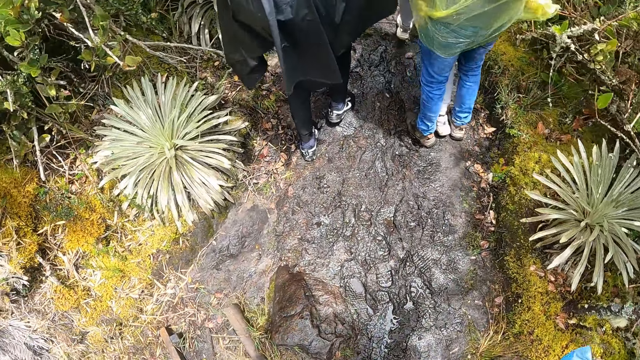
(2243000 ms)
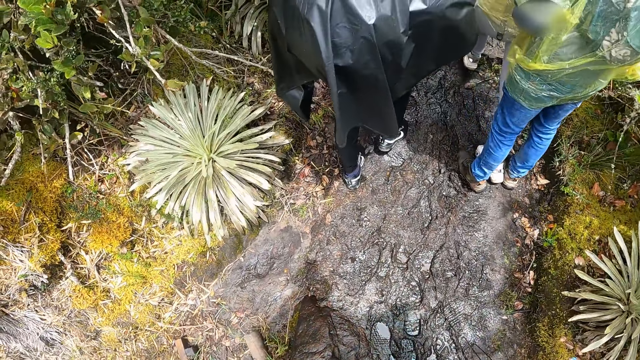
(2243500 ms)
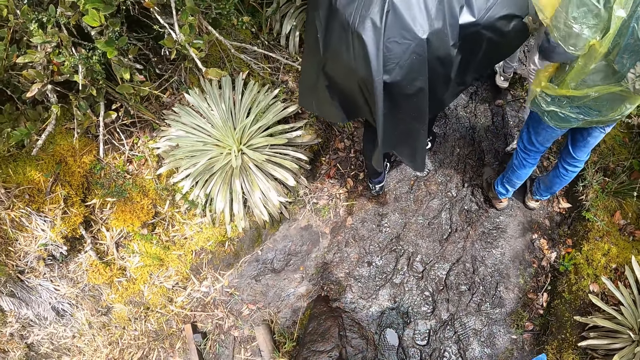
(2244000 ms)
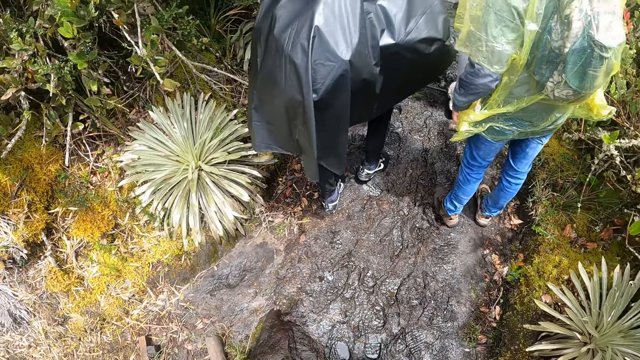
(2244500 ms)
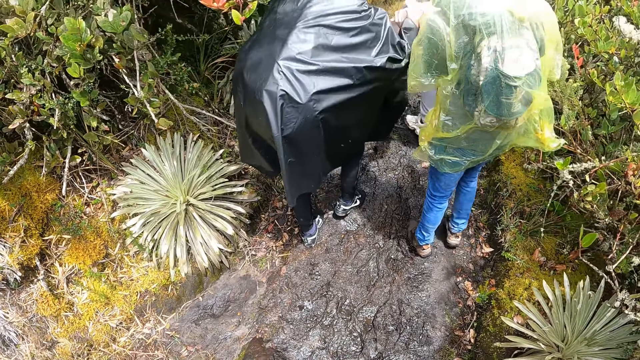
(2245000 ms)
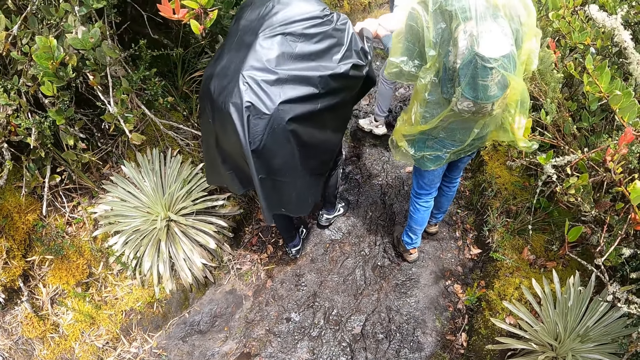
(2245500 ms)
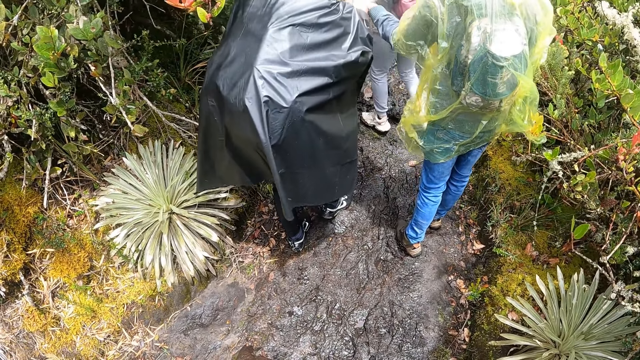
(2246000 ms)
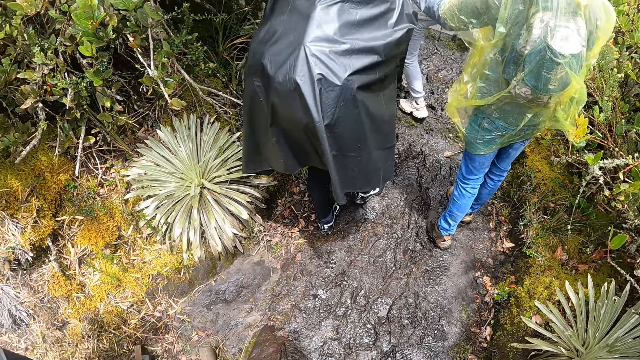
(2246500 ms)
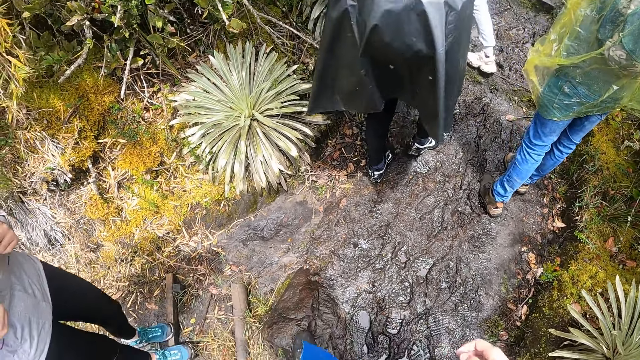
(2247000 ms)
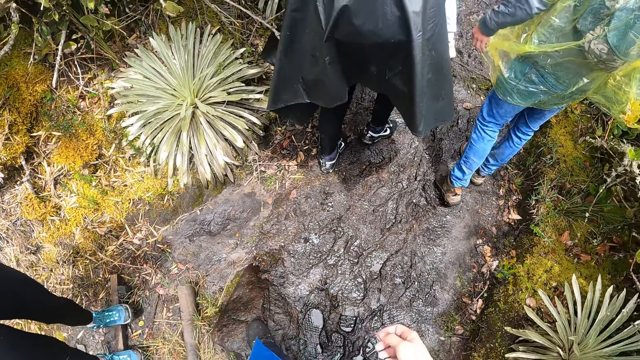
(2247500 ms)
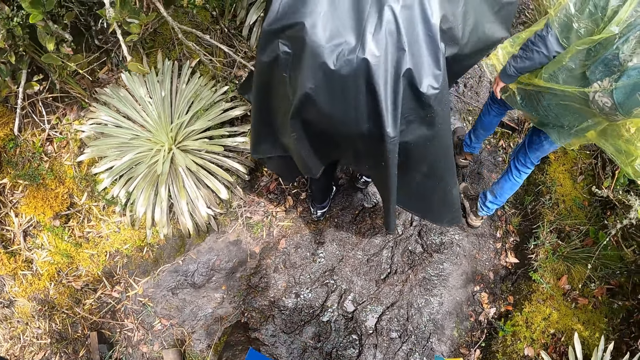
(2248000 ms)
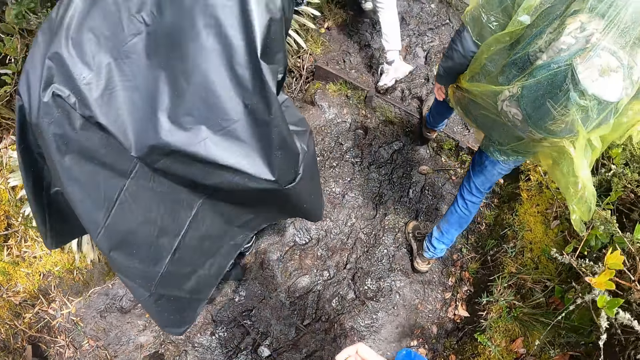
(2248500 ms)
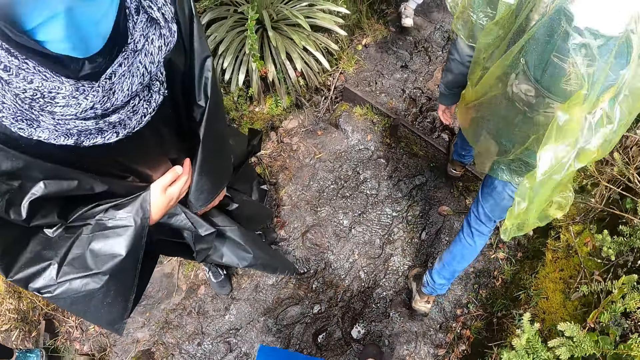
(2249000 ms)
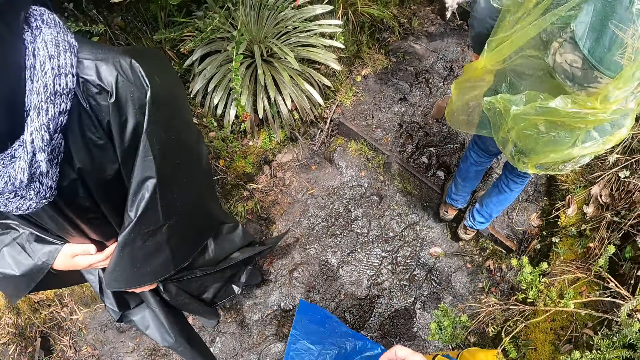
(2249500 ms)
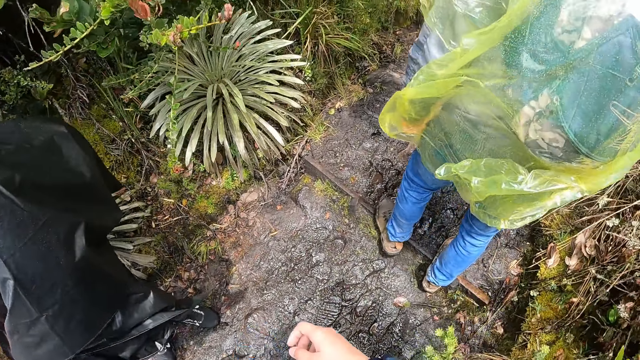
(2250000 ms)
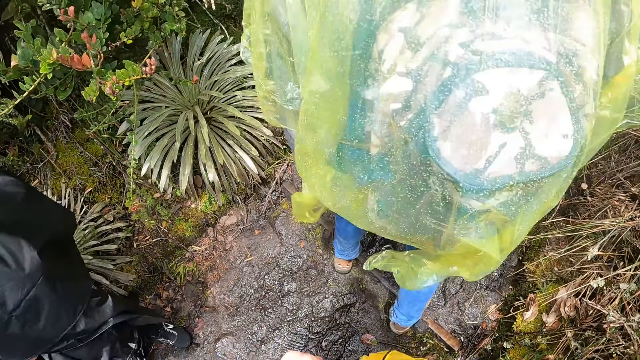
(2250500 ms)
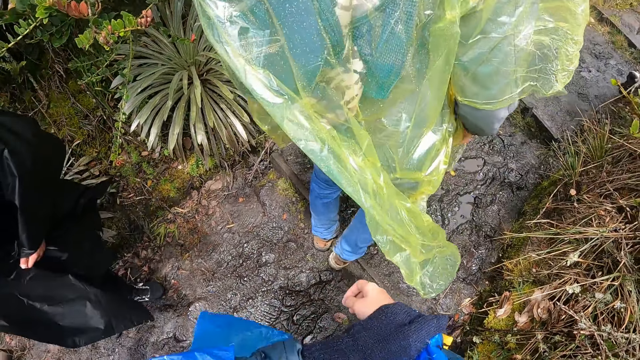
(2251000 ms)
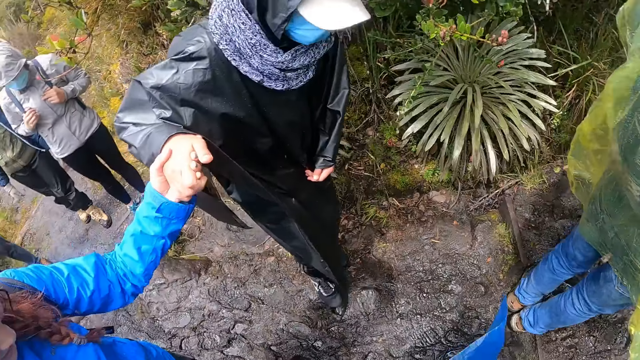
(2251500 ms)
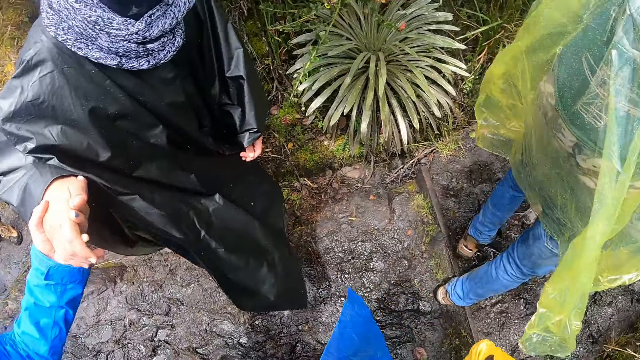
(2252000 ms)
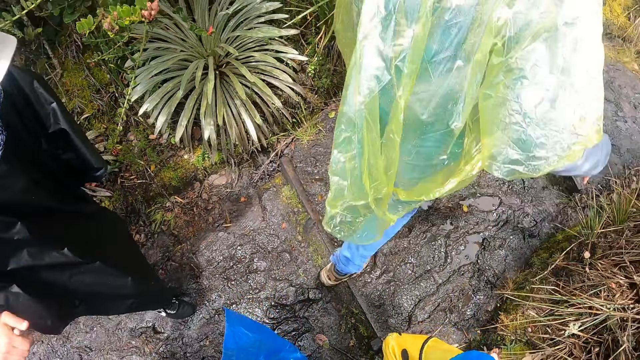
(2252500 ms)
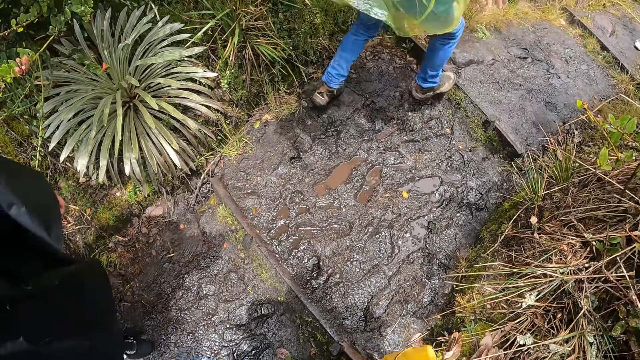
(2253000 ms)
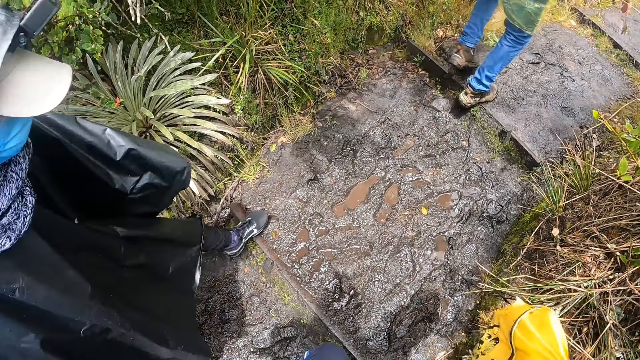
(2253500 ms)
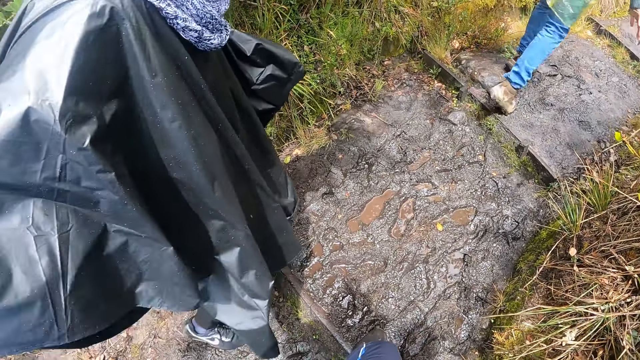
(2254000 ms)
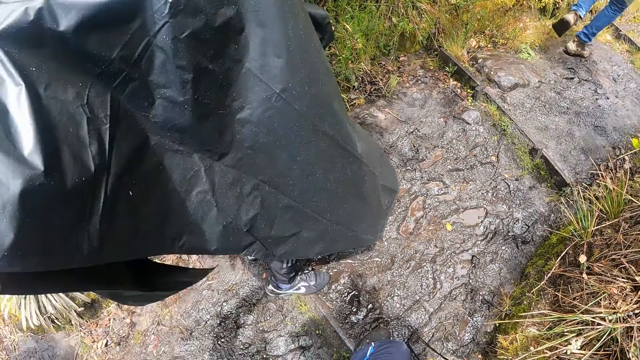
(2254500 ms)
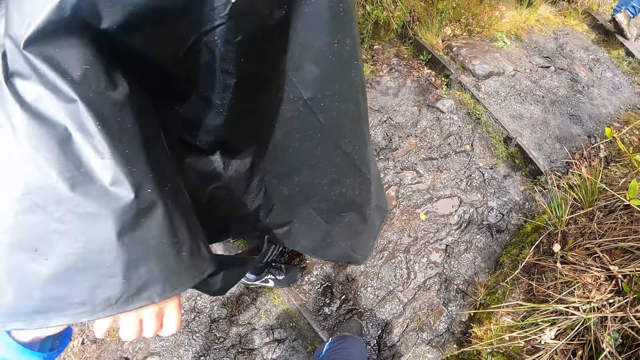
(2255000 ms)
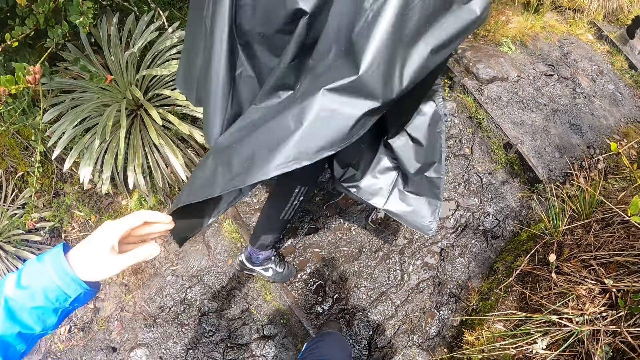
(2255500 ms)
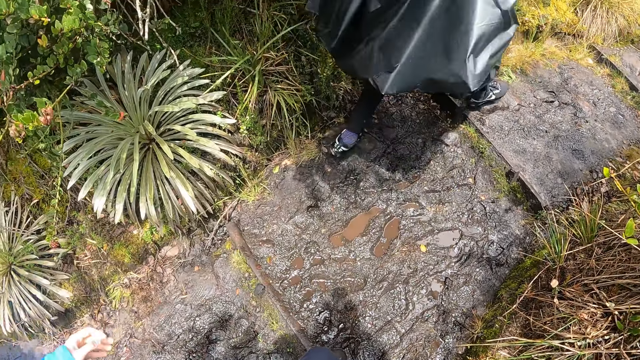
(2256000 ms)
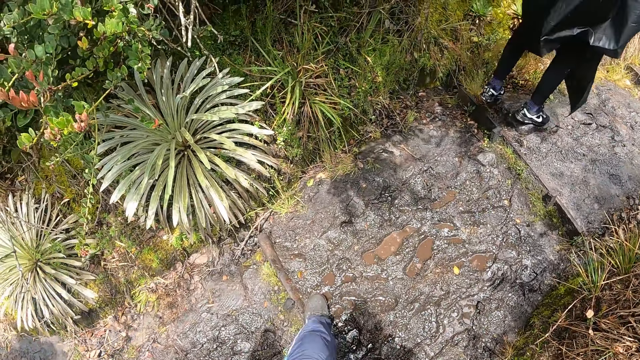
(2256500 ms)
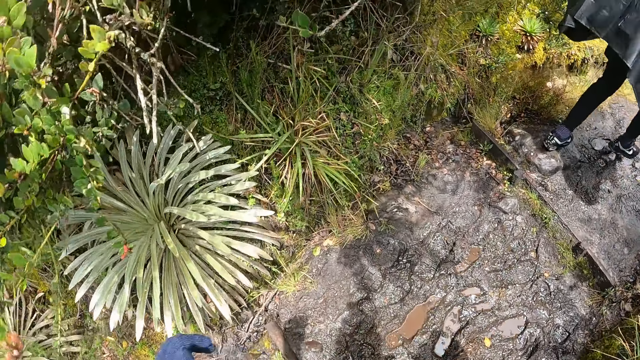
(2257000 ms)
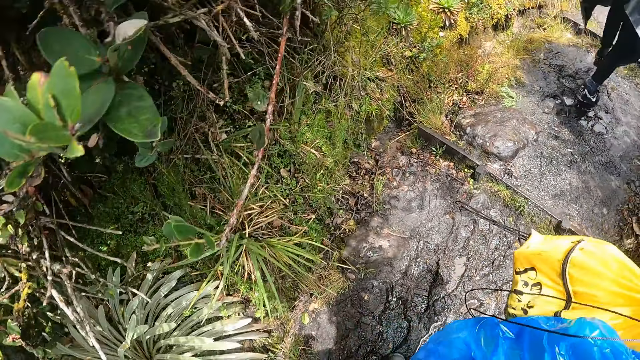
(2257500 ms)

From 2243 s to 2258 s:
A man helps a woman climb up the hill with his right hand. The camera wearer climbs up the hill with a group of people. The man holds his raincoat with his hands. The man helps another woman climb up the hill with his right hand. A third woman jumps up the hill. The man jumps up the hill.

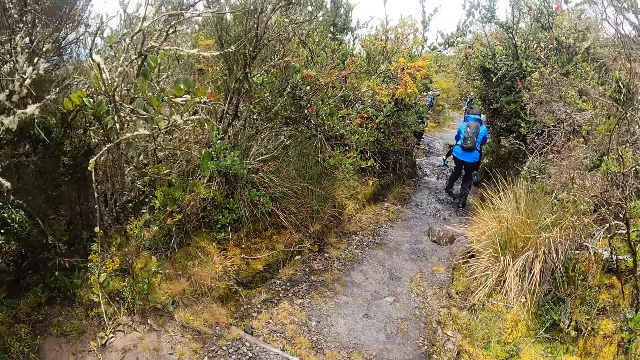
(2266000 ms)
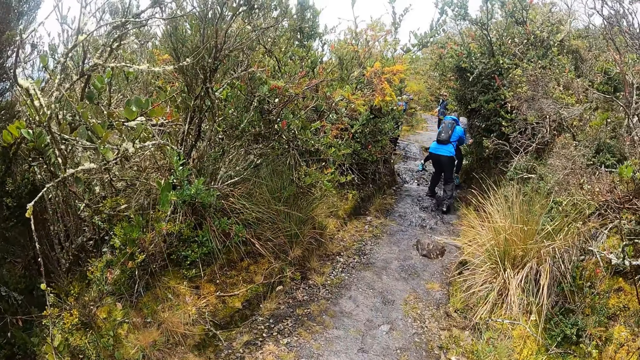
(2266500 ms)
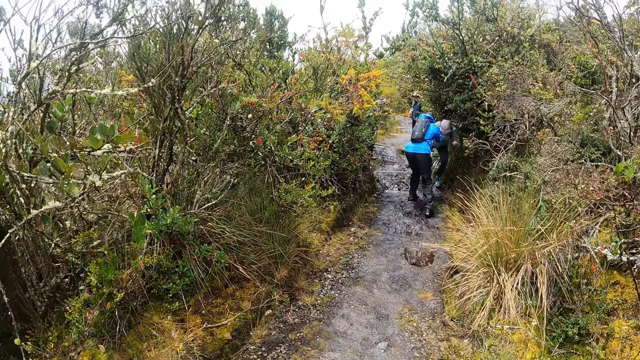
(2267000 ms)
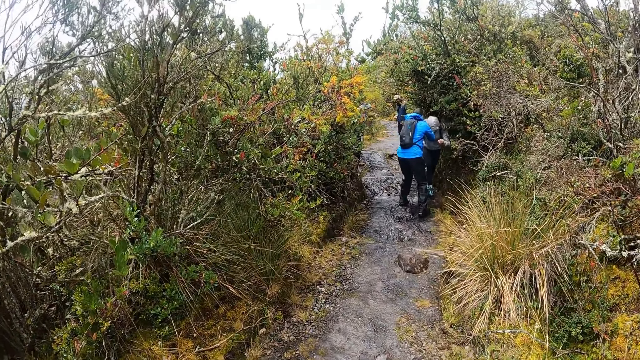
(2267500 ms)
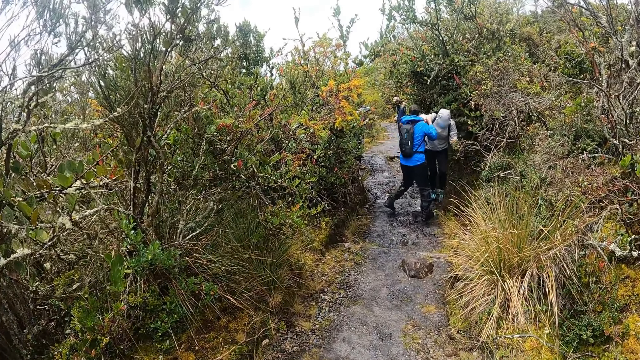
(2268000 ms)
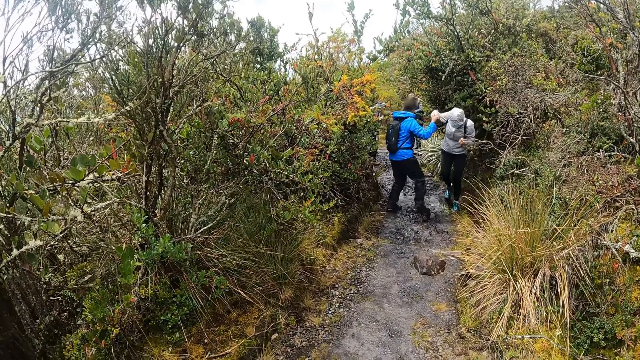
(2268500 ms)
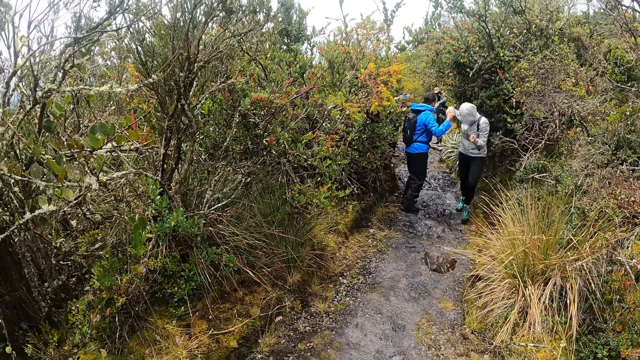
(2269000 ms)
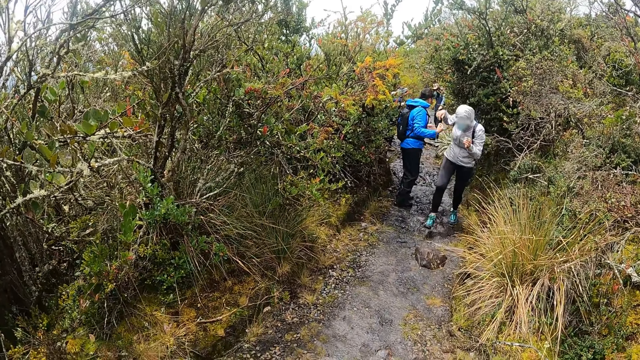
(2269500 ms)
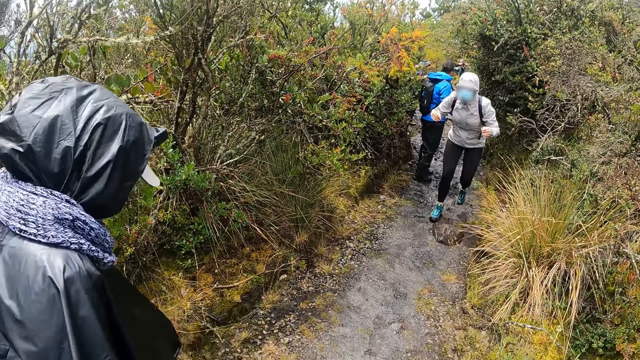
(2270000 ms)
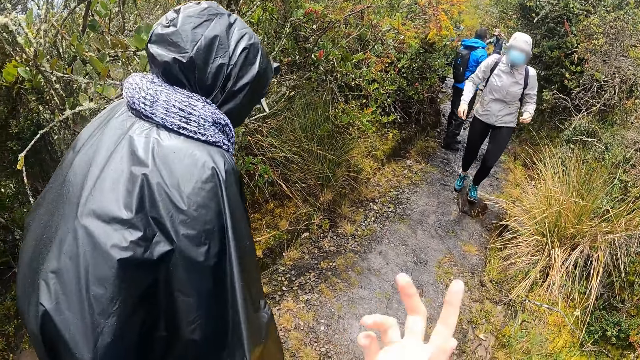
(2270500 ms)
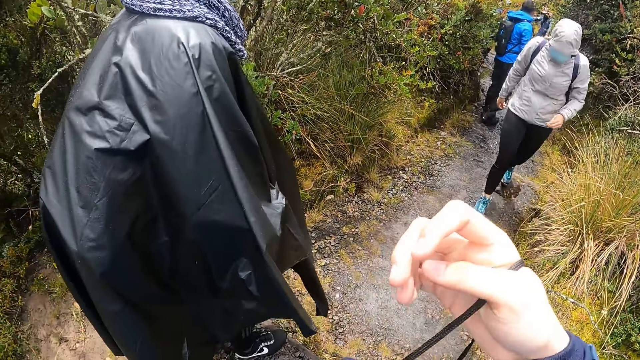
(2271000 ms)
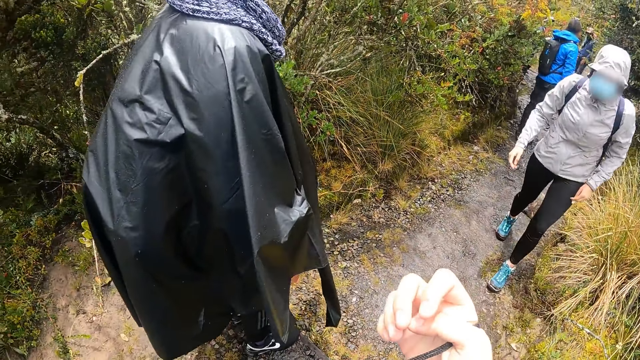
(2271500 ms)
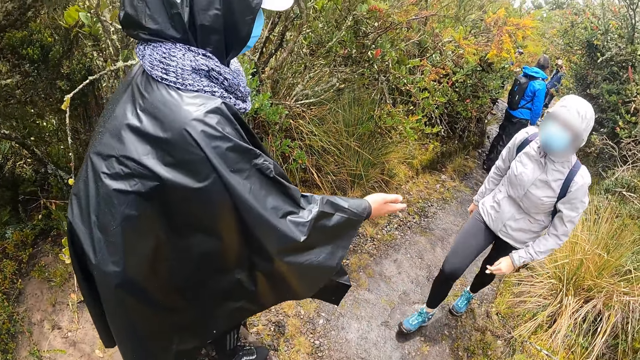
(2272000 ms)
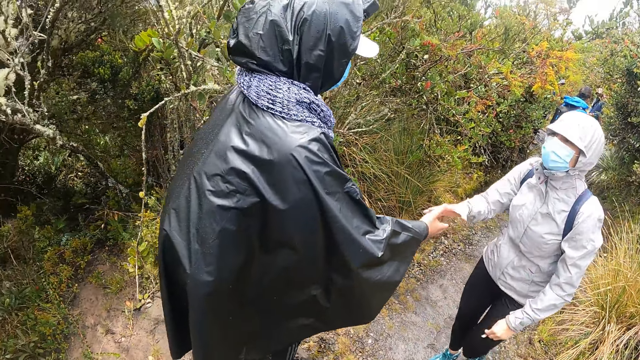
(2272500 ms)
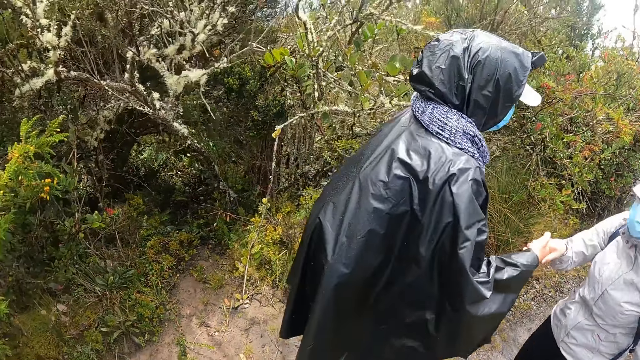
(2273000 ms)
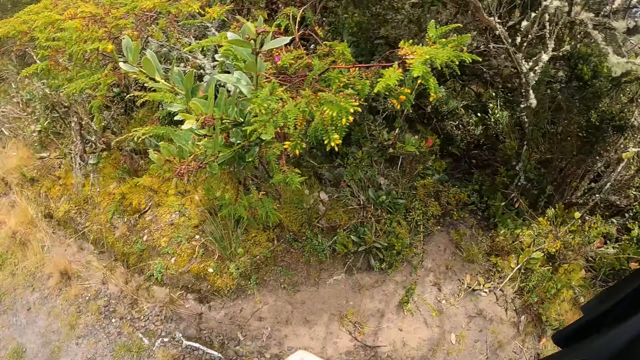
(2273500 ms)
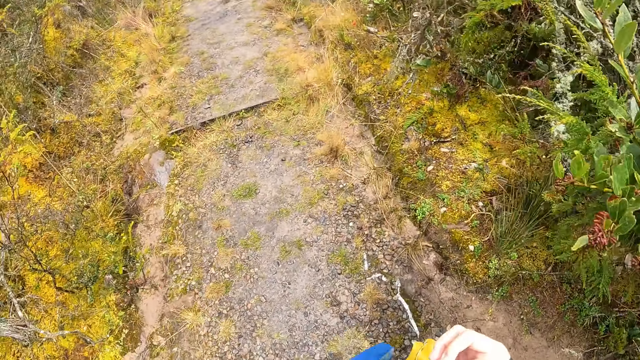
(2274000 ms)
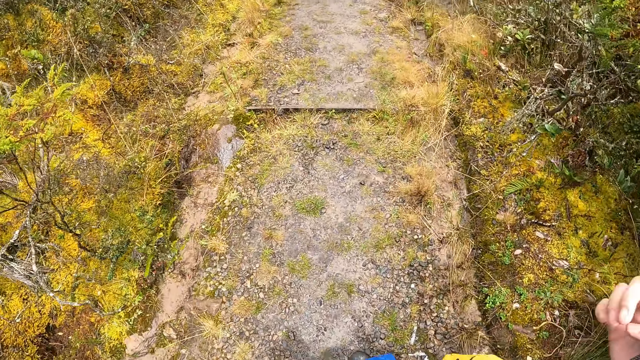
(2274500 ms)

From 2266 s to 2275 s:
The camera wearer looks back. A woman helps another woman climb the hill with her hands. The first woman holds the hand of the other woman. The camera wearer lifts a bag with their right hand. They gesture out with their hand. A man shakes the other woman with his right hand. The other woman greets the man.
